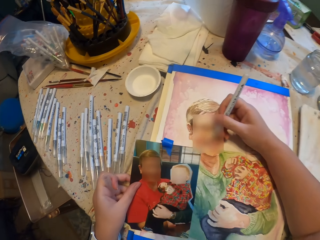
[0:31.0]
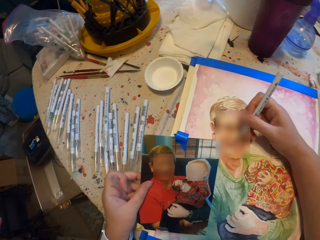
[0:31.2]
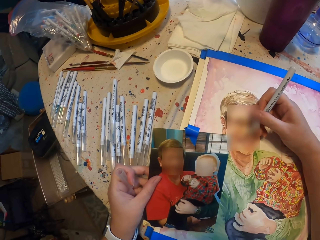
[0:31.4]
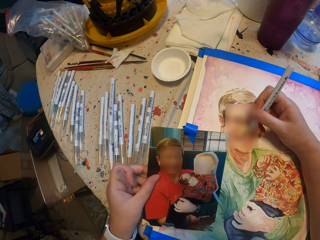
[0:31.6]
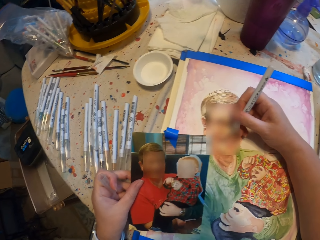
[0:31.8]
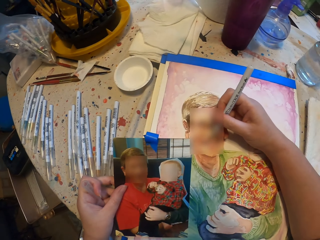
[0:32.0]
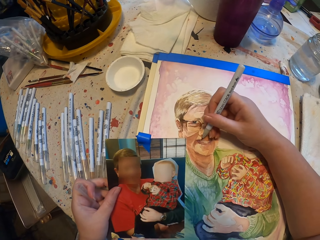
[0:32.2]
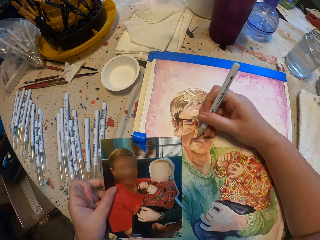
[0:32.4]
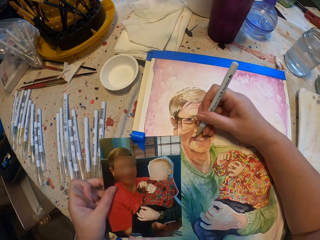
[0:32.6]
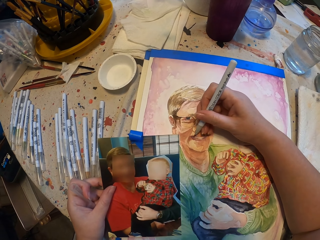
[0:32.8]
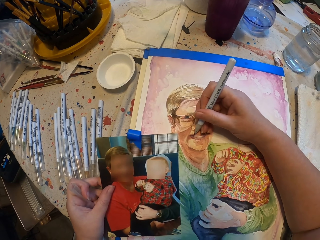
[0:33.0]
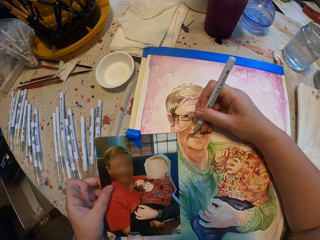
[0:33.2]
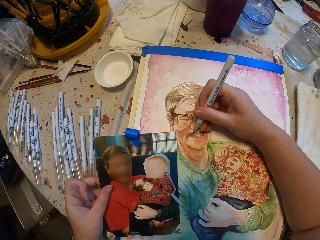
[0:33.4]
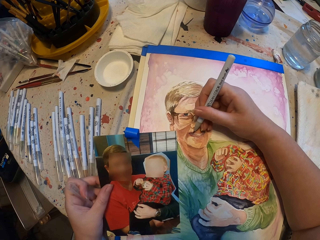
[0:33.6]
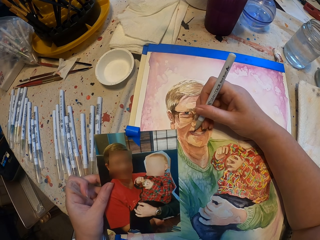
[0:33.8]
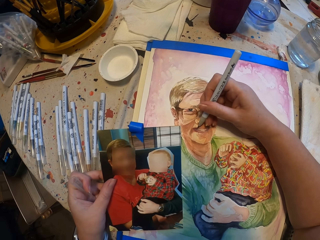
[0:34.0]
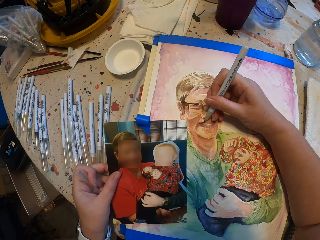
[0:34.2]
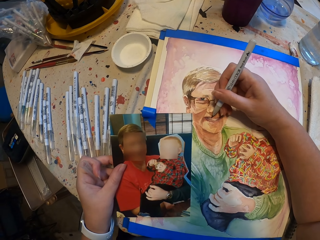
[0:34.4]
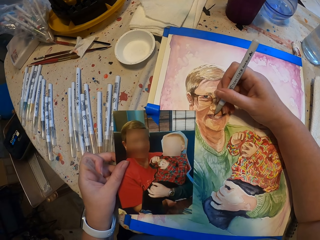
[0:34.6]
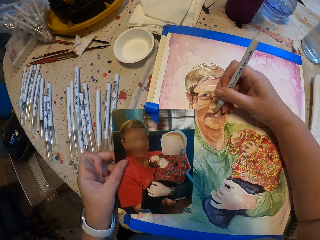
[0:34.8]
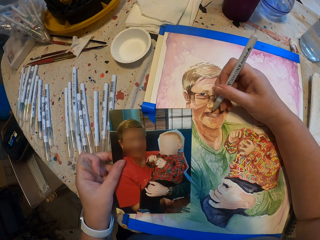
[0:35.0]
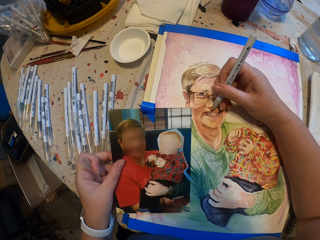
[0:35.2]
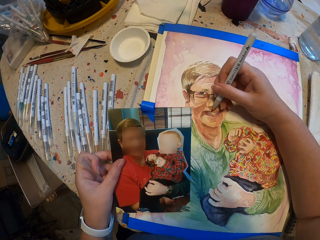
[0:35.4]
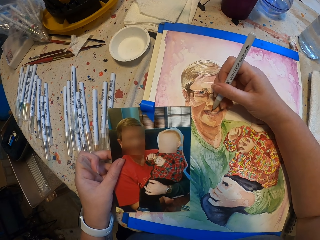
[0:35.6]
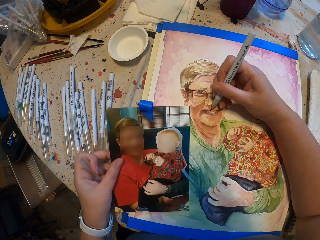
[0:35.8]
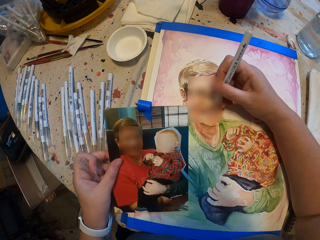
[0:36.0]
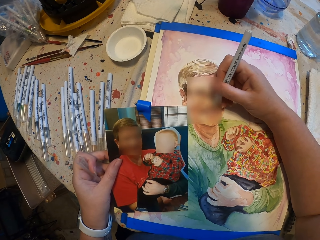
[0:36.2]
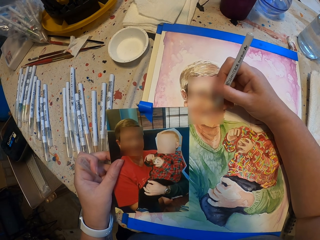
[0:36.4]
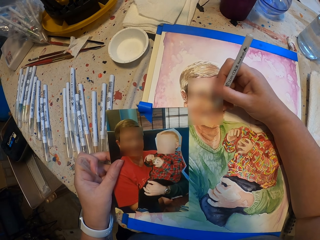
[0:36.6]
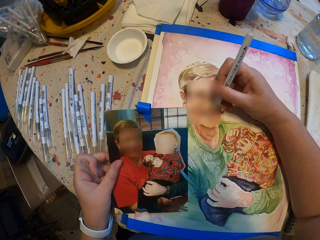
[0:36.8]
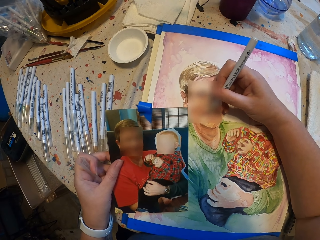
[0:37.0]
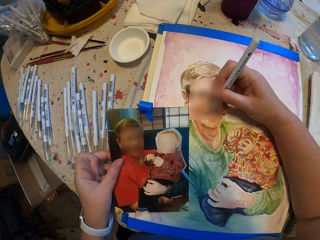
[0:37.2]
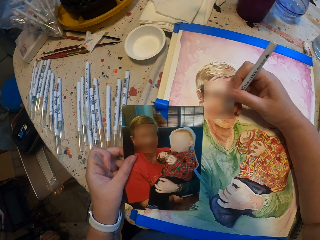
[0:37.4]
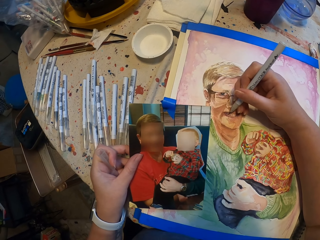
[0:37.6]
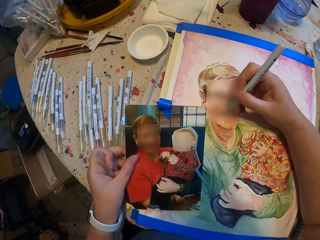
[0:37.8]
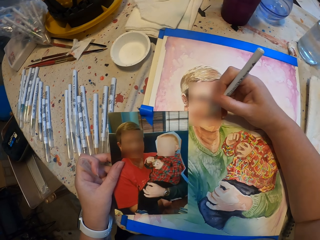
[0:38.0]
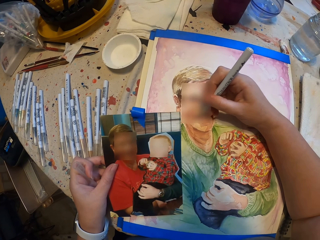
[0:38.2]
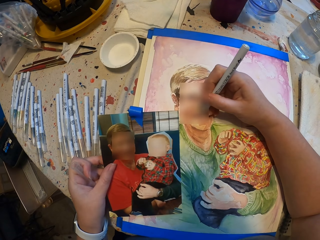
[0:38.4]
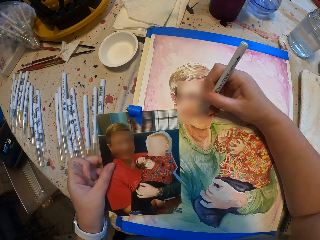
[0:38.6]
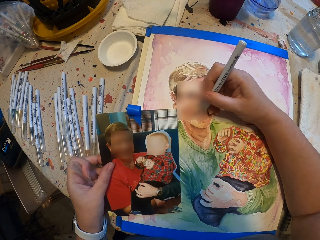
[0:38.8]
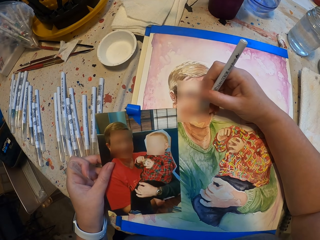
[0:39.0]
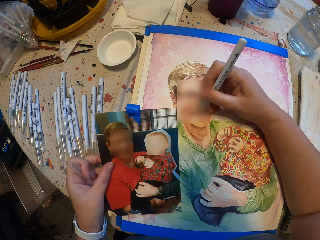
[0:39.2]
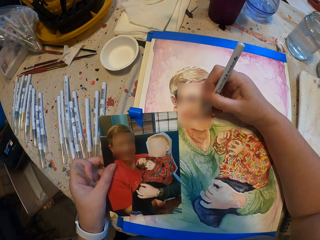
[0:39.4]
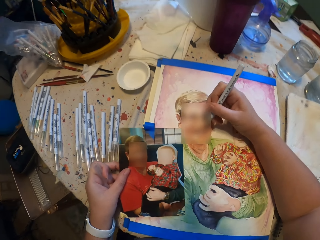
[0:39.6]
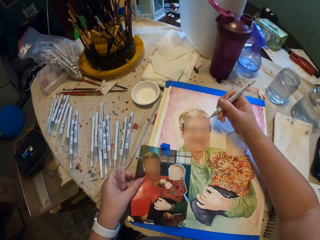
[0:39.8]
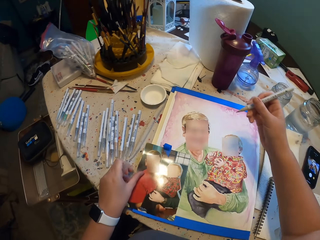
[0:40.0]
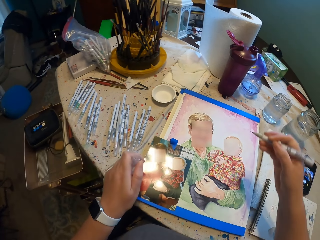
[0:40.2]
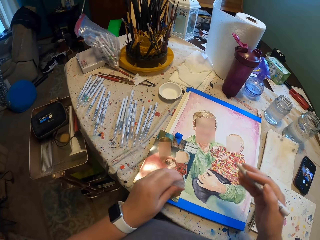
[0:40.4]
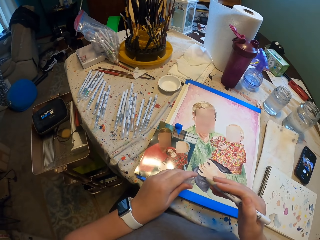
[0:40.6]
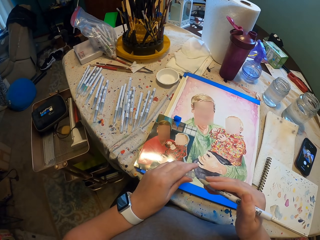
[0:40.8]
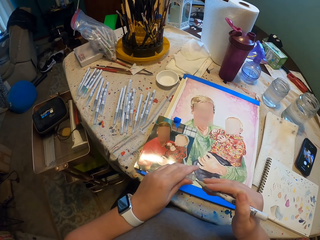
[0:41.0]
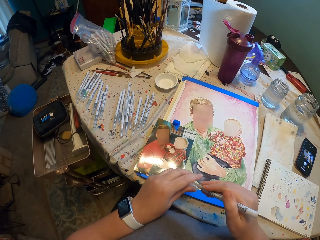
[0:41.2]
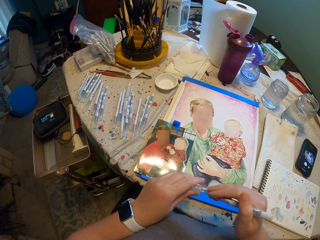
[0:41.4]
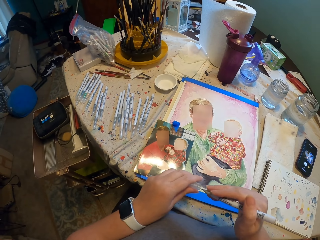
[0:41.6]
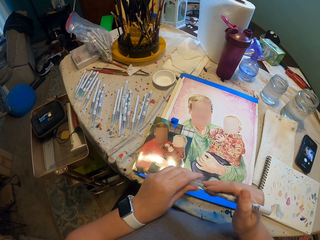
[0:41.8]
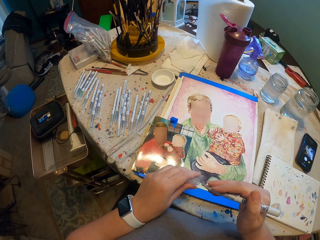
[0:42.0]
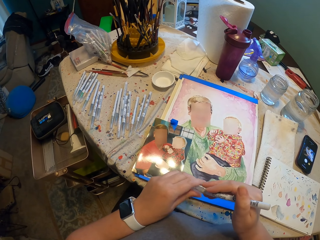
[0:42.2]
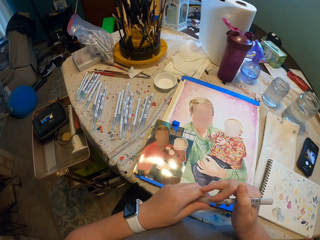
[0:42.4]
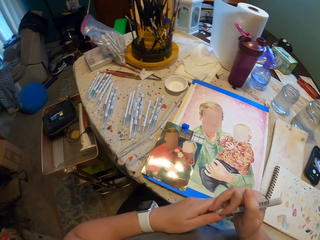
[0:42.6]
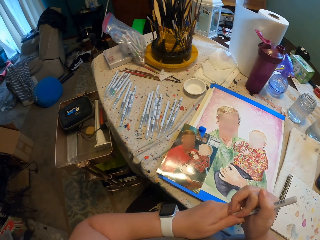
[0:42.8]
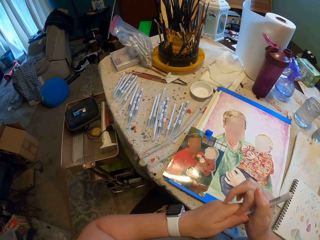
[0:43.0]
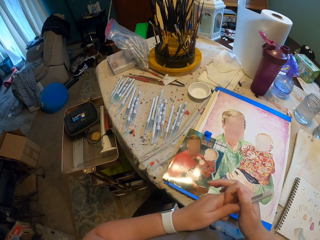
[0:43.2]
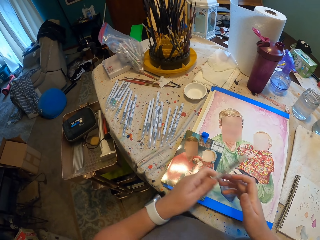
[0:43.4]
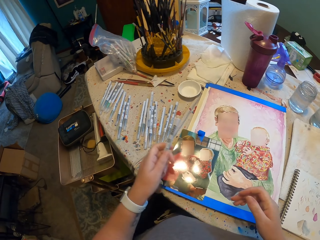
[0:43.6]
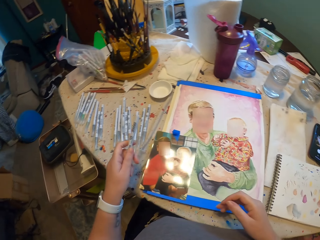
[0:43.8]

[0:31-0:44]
The camera wearer takes the picture card. They draw the picture on the book with the pen. They put the picture on the book. They close the drawing pen. They move the drawing pen aside.

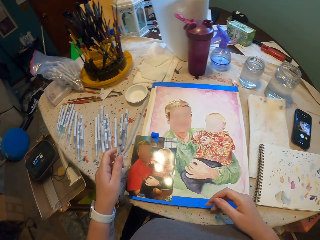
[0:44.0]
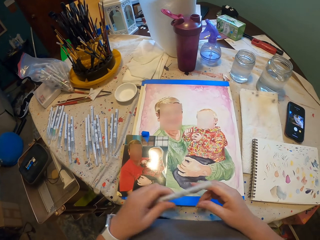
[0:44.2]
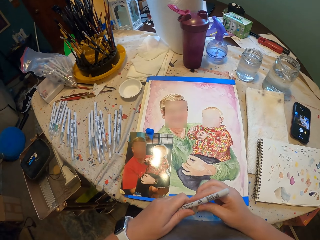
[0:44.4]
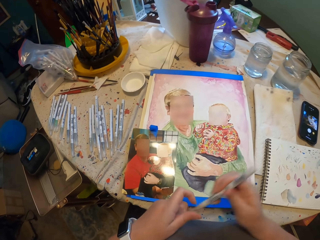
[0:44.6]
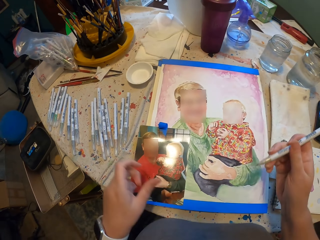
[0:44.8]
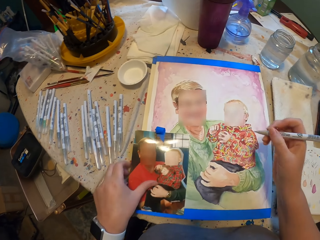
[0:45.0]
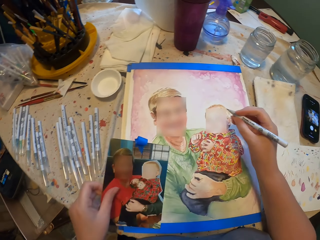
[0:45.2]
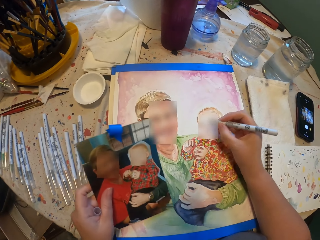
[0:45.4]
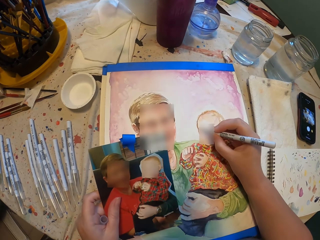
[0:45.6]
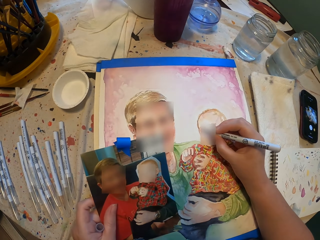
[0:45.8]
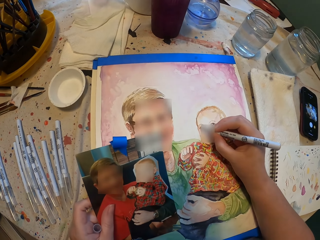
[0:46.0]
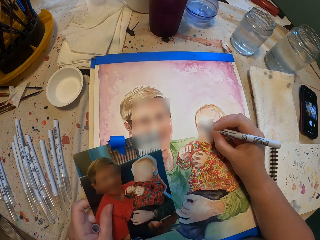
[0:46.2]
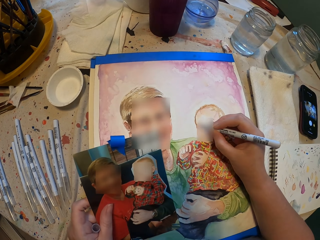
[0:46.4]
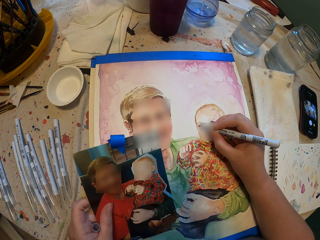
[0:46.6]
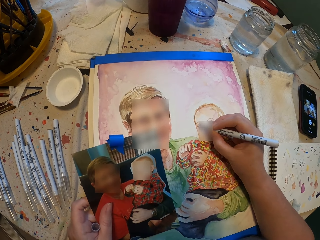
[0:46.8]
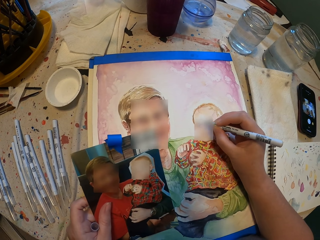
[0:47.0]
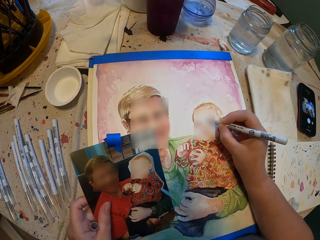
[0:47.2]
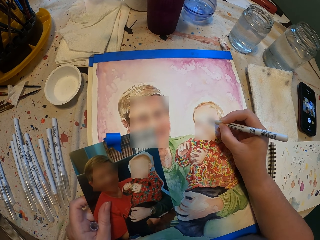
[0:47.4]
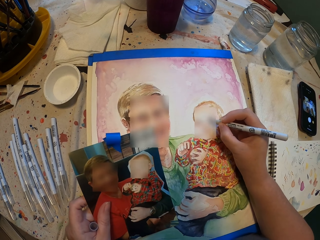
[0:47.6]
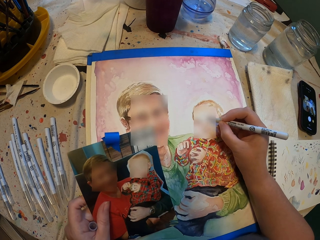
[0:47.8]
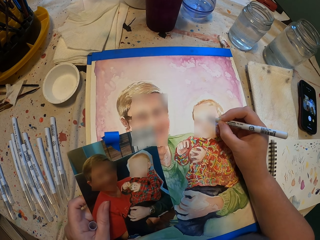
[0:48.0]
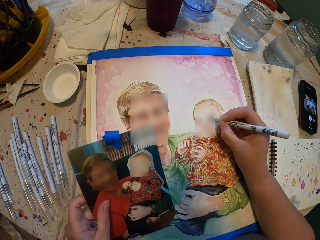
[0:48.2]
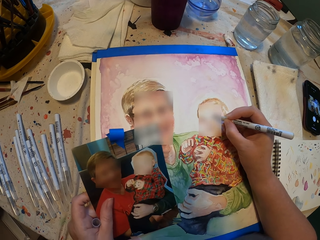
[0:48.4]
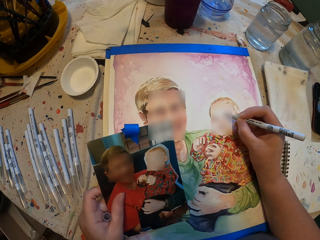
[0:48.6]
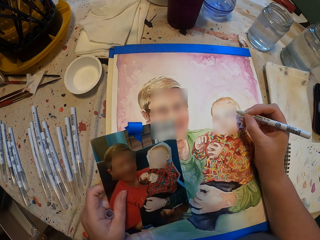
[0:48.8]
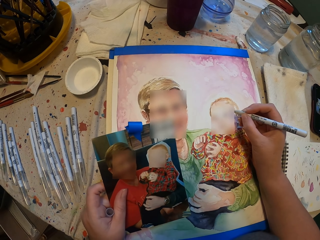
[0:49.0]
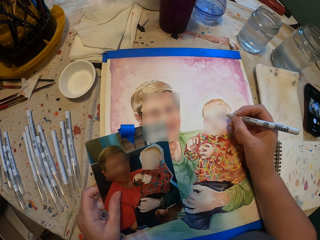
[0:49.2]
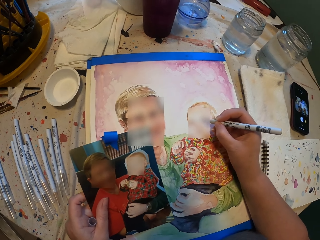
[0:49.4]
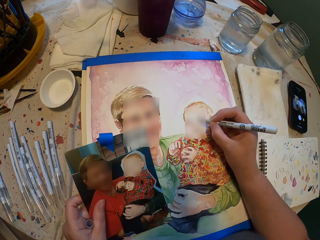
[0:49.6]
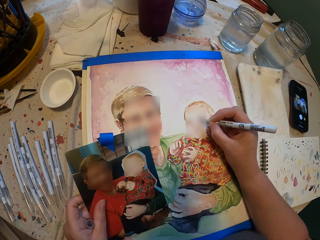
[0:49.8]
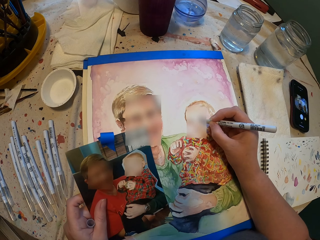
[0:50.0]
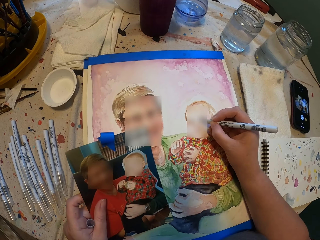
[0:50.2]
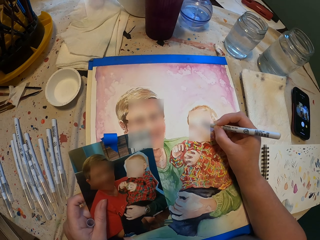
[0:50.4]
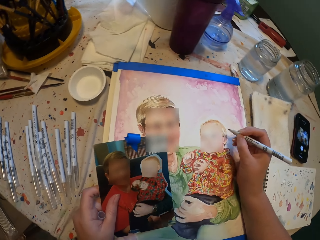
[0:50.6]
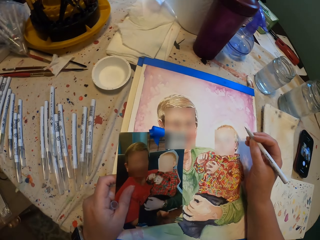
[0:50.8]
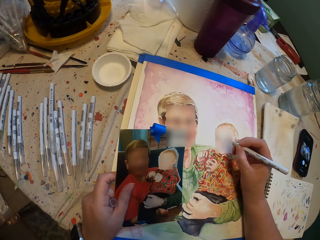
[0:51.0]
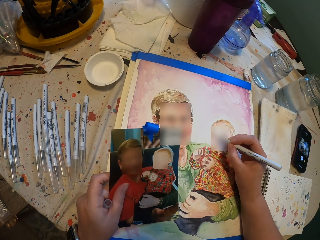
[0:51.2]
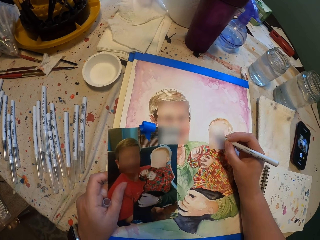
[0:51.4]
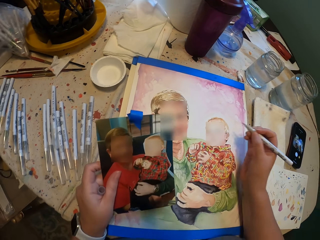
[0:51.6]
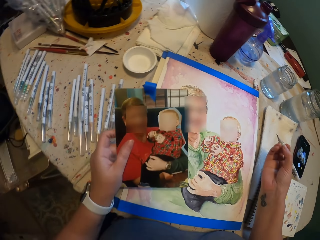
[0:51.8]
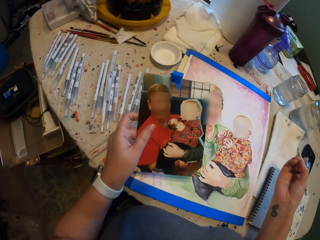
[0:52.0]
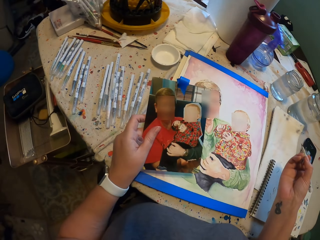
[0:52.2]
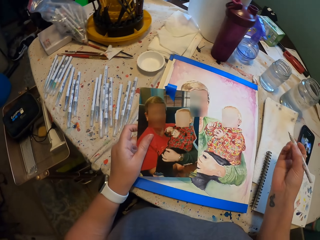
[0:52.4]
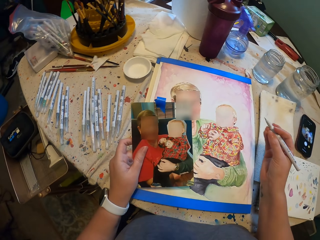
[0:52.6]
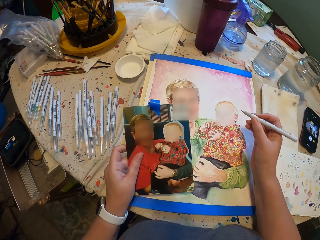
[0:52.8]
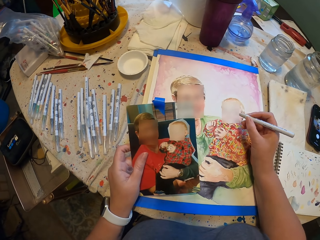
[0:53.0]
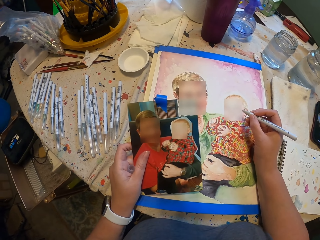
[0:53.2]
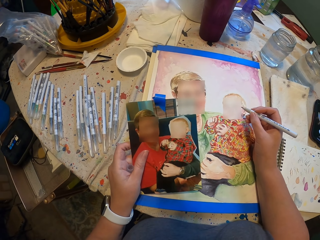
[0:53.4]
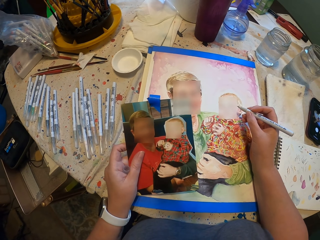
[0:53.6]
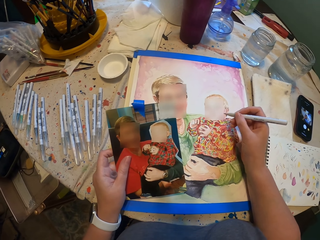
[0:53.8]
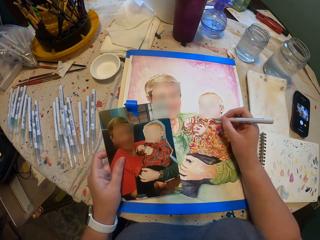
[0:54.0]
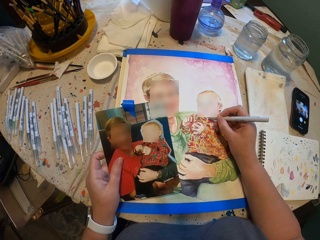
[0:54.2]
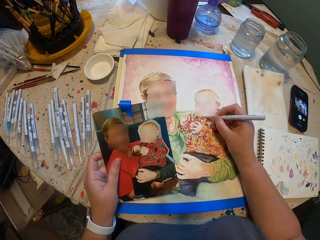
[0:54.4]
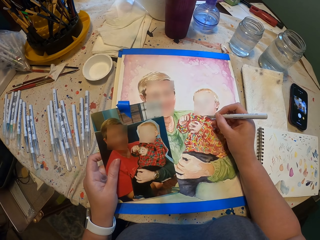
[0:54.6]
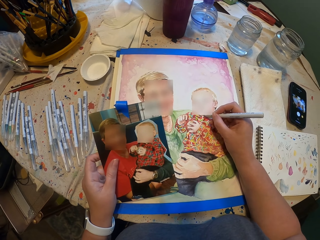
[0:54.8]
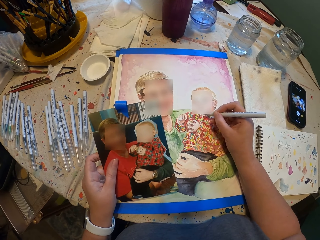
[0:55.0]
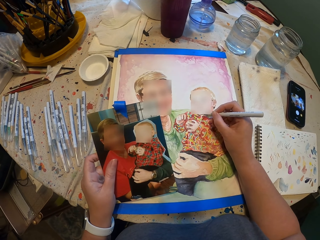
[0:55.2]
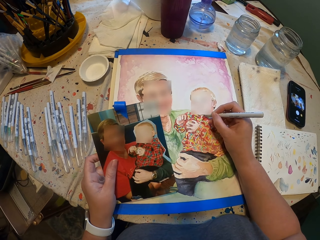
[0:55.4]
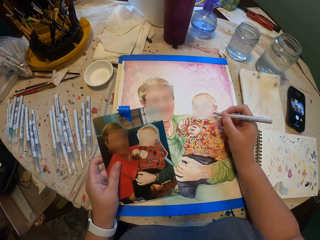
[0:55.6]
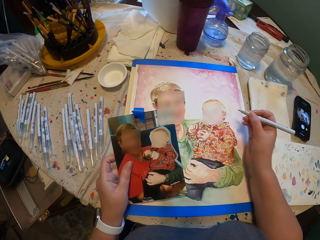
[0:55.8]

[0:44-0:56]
The camera wearer opens the drawing pen. He holds the picture in his hand. He takes the picture. He draws the picture on the book with the pen. He moves the drawing pen. He draws the picture on the book.
